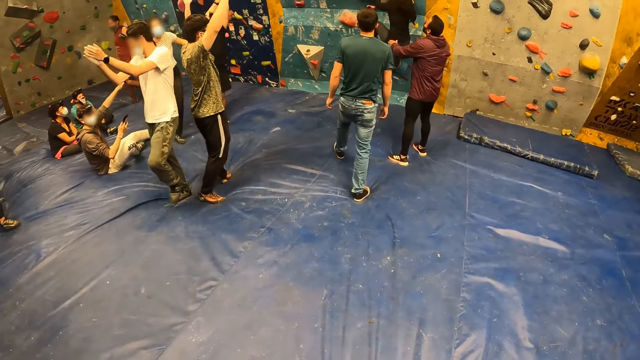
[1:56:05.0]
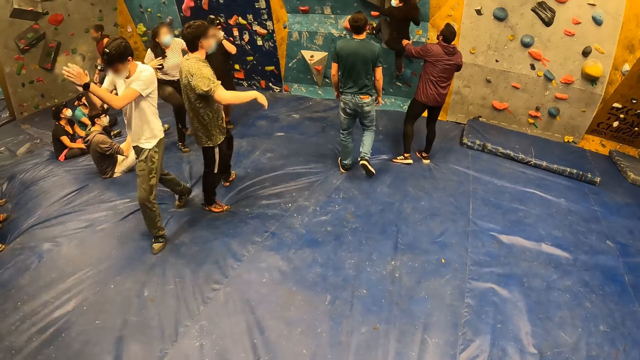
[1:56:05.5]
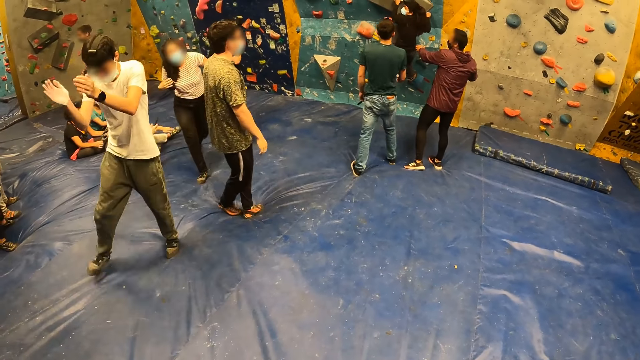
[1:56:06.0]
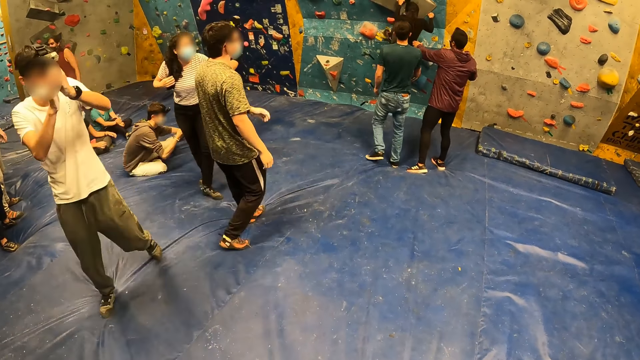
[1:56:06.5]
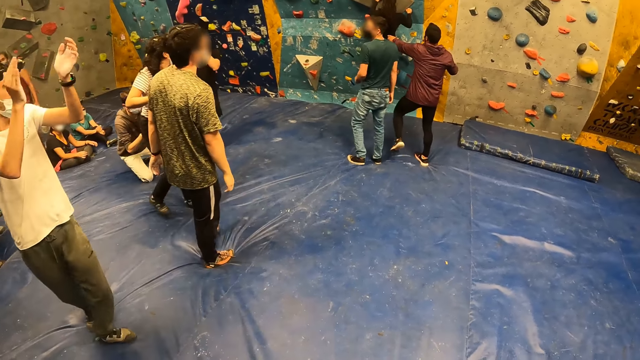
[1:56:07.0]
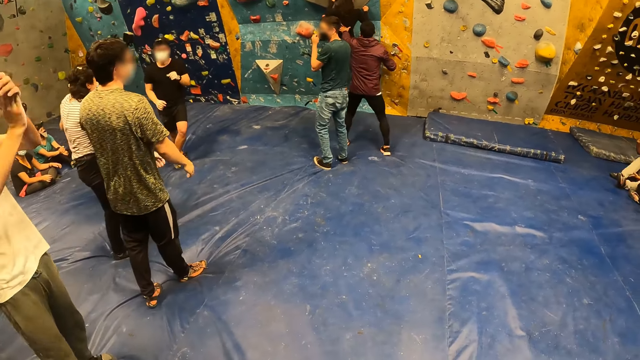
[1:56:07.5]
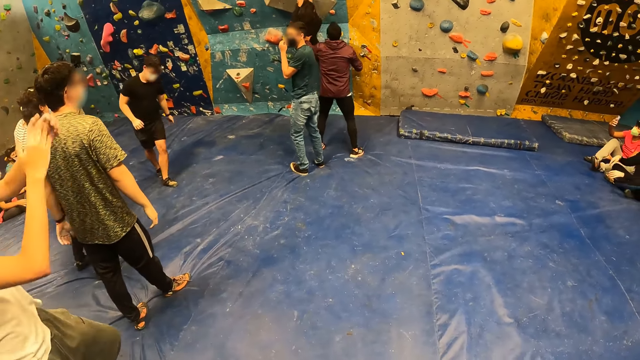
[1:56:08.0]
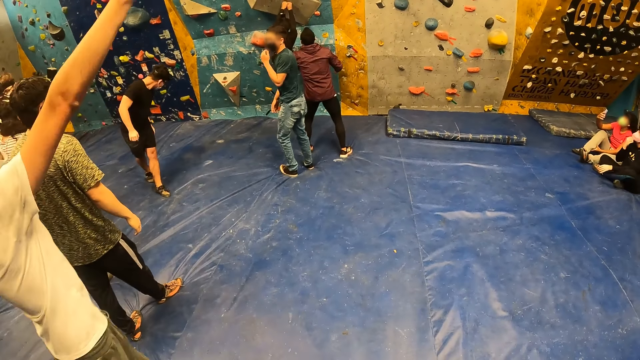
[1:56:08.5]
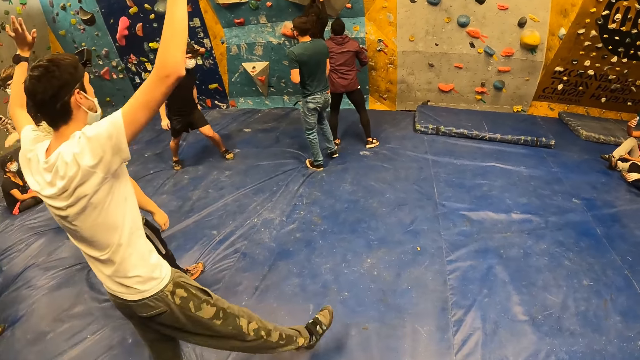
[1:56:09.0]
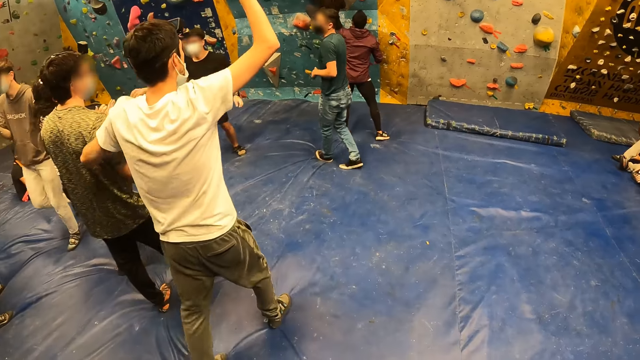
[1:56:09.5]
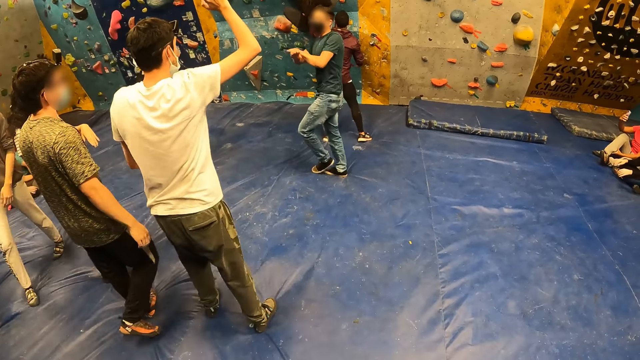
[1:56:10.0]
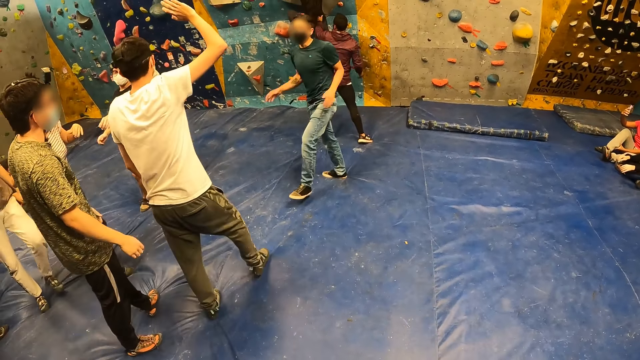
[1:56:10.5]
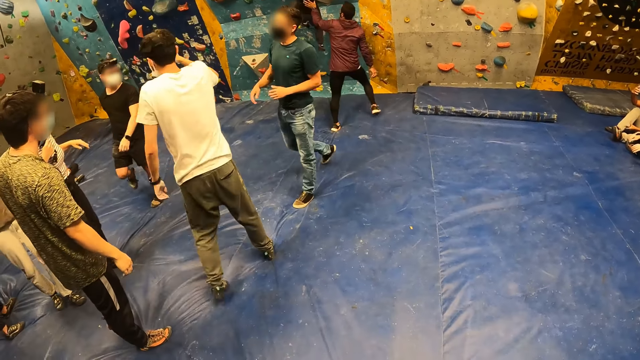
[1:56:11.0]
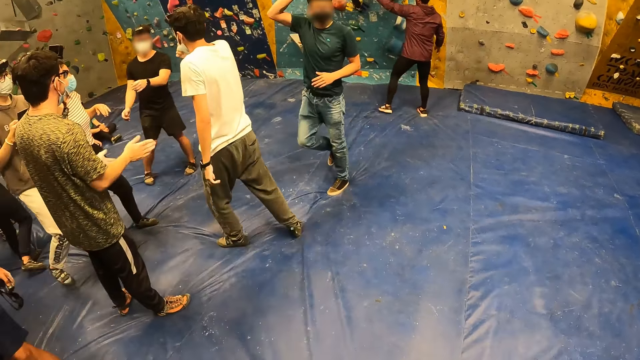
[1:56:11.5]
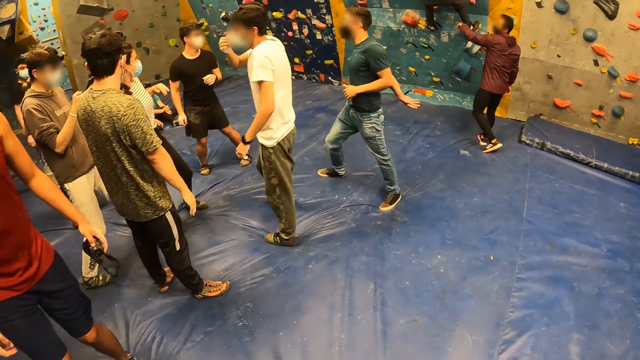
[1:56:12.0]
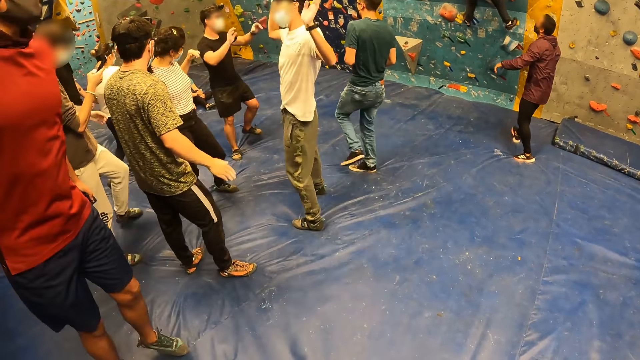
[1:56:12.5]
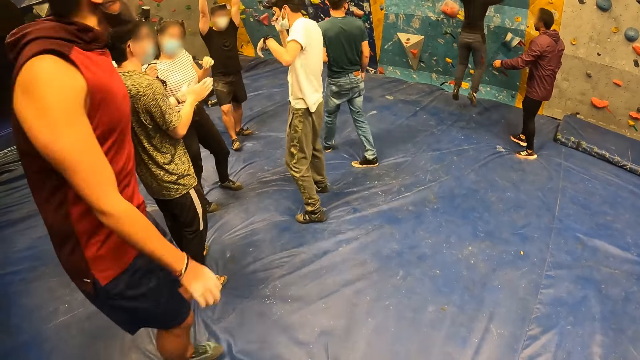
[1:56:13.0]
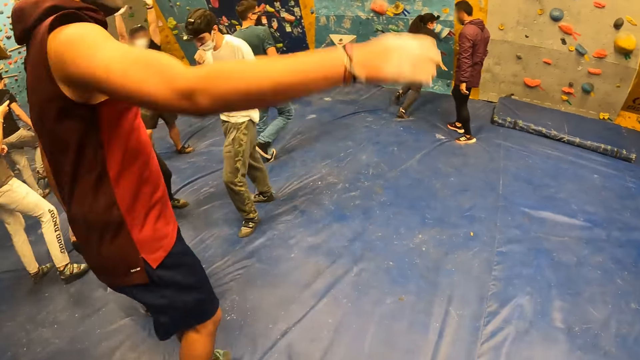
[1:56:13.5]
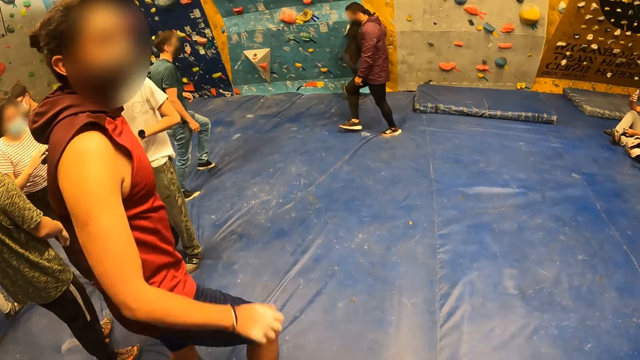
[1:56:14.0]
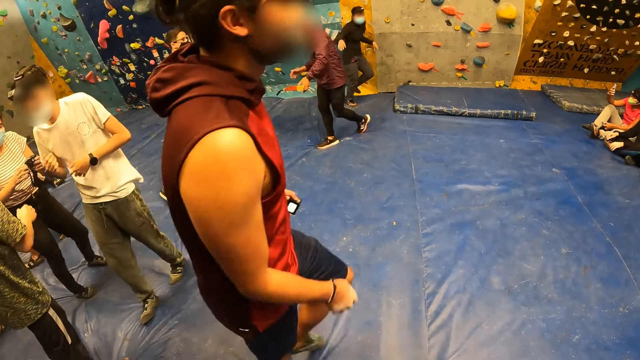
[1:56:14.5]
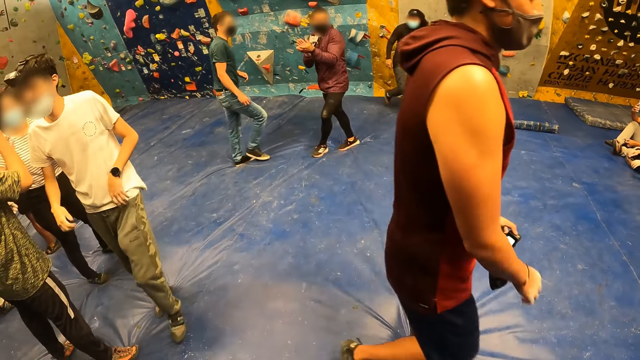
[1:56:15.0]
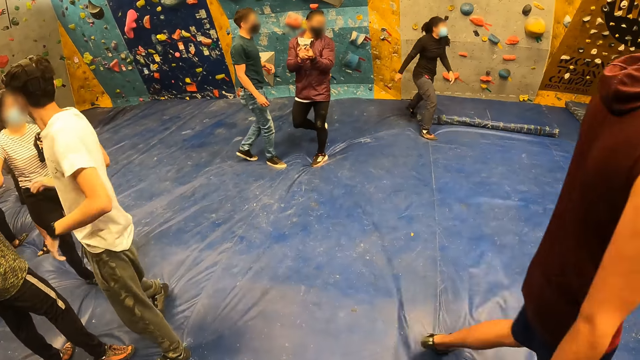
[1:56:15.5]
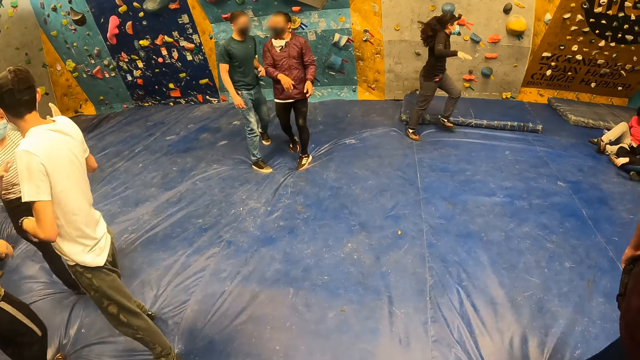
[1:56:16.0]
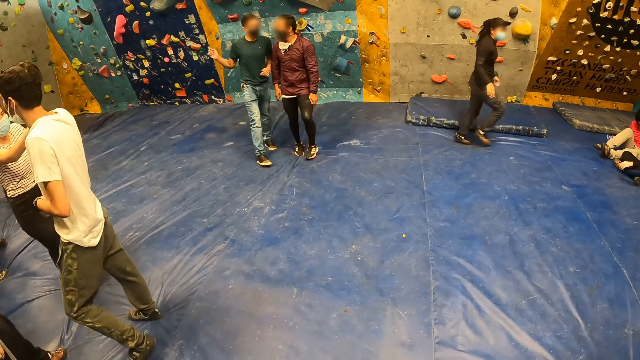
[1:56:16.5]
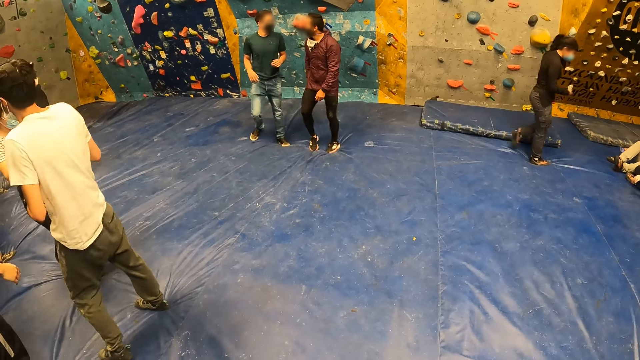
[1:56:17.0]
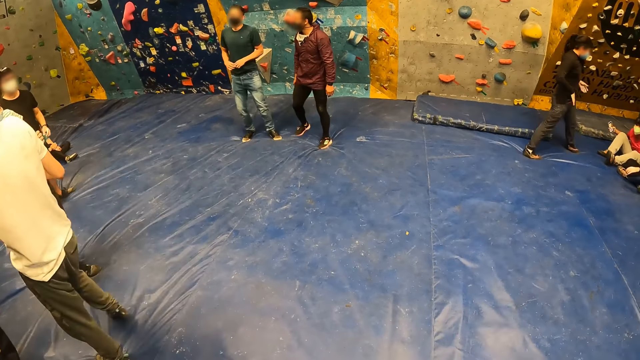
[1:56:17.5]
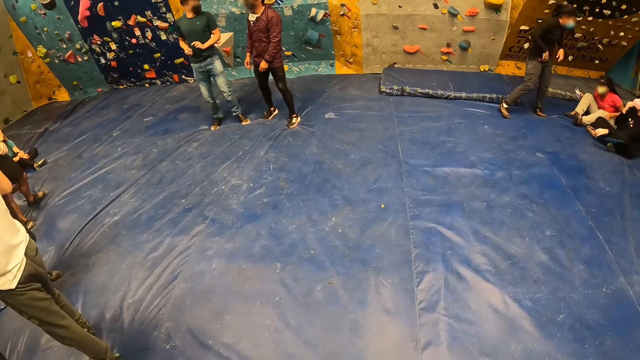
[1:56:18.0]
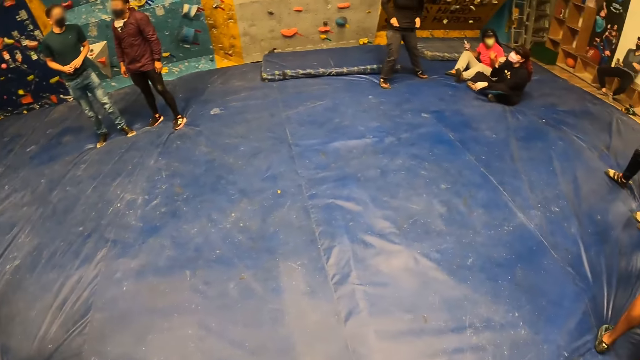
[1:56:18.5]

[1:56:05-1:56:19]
A man lifts a hand. Another man claps hands. A lady walks around. A third man moves around. The second man lifts hands. A fourth man walks around. Another lady jumps down. A fifth man jumps up. A sixth man claps hands. The fifth man walks away. The second lady walks away. The fourth man moves a hand.

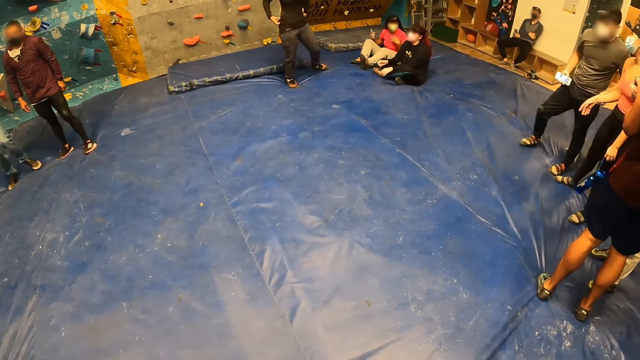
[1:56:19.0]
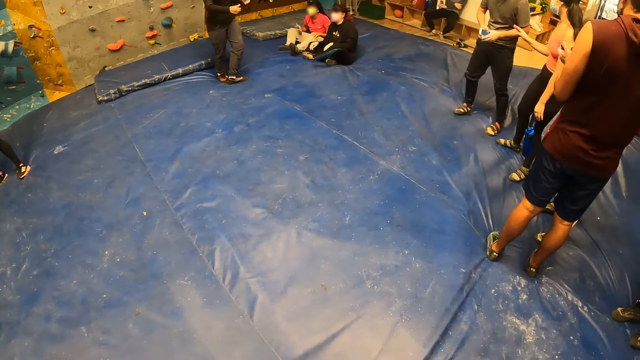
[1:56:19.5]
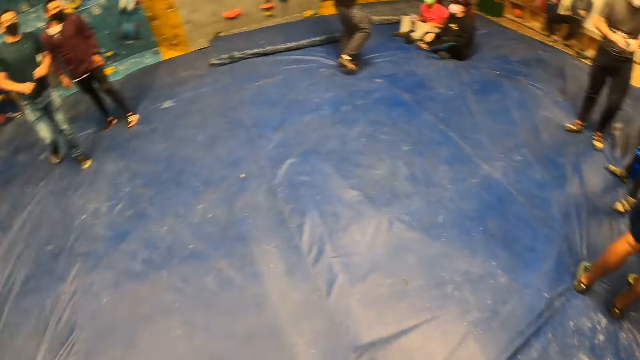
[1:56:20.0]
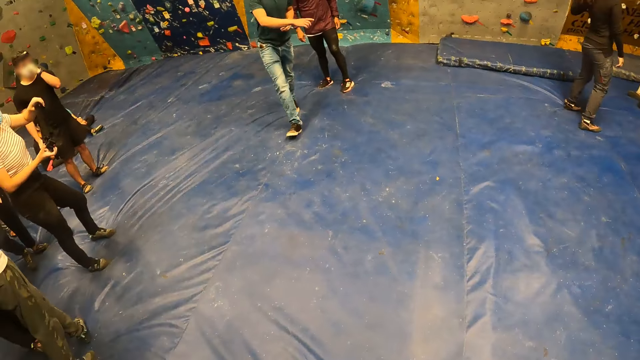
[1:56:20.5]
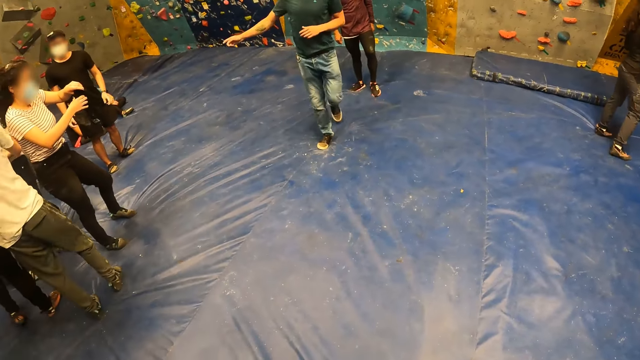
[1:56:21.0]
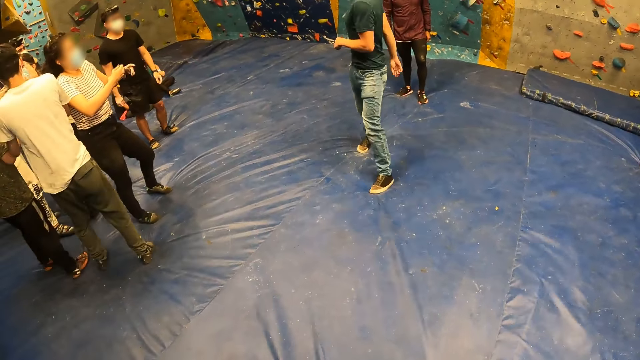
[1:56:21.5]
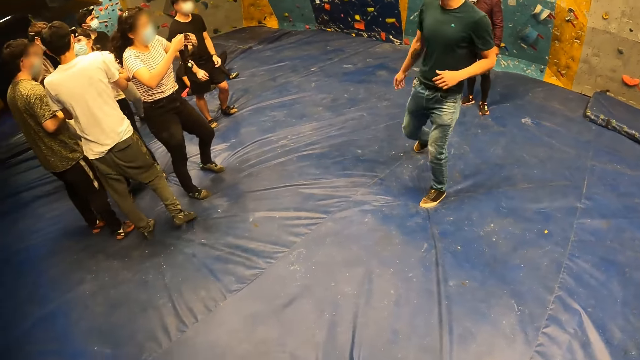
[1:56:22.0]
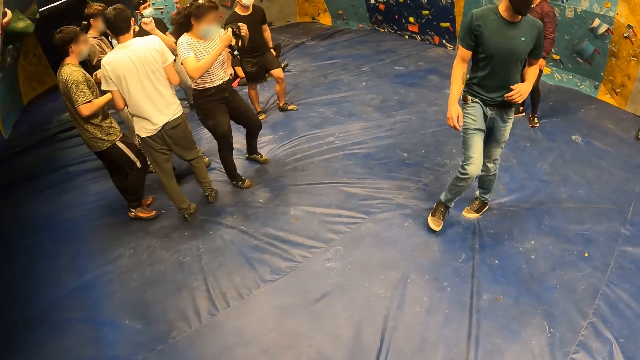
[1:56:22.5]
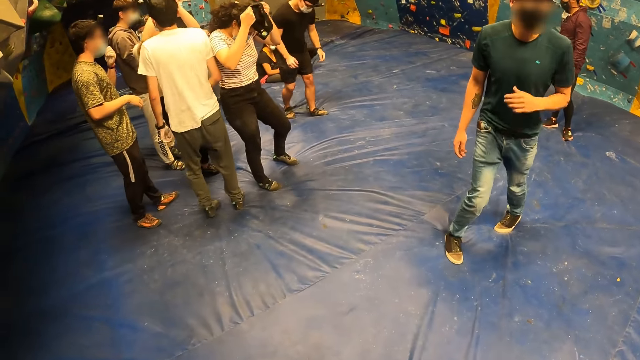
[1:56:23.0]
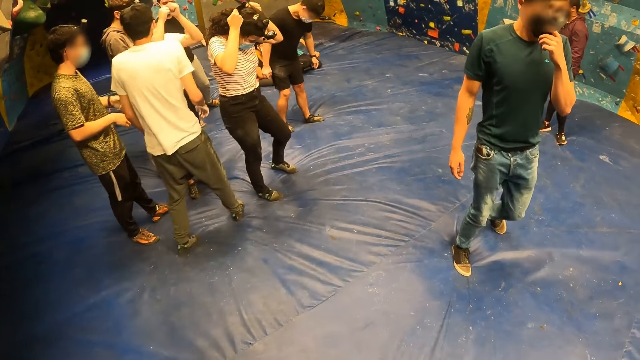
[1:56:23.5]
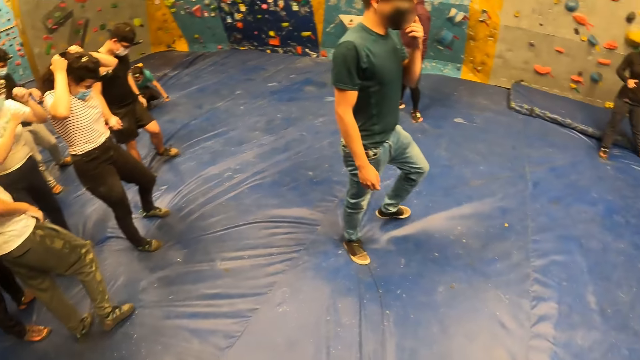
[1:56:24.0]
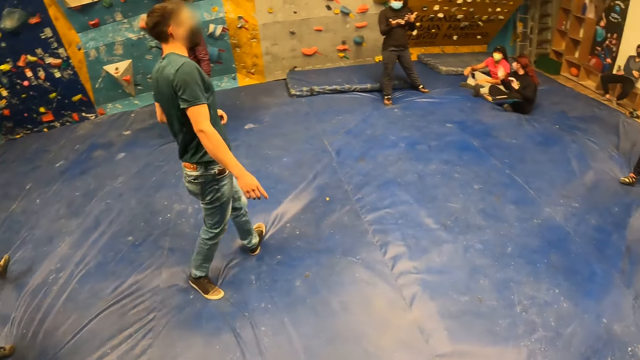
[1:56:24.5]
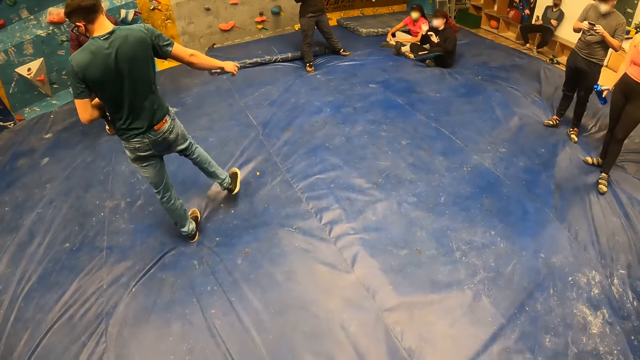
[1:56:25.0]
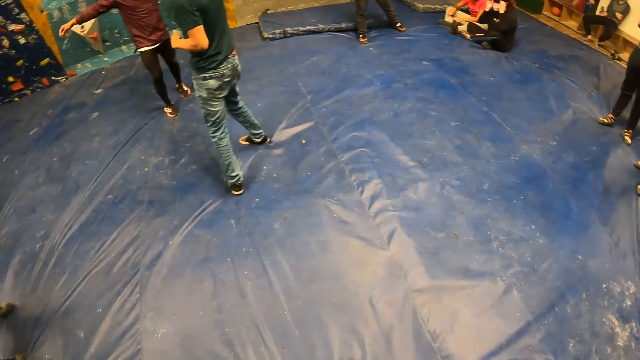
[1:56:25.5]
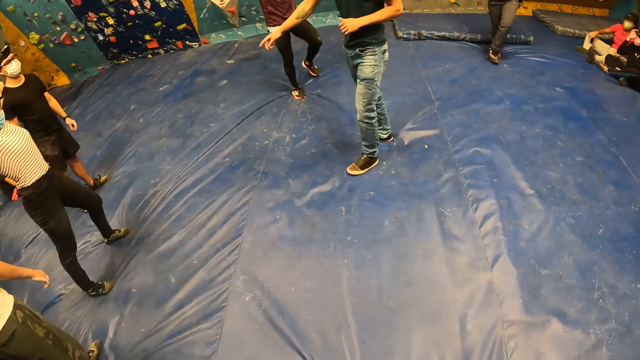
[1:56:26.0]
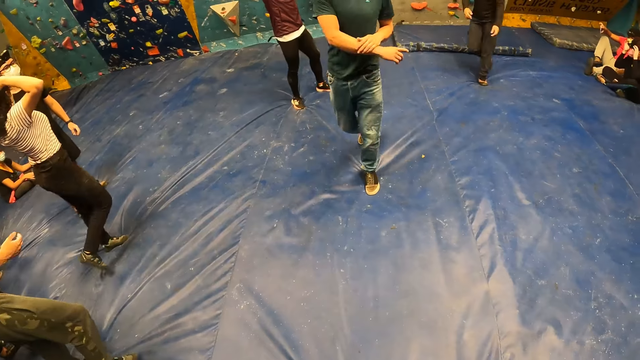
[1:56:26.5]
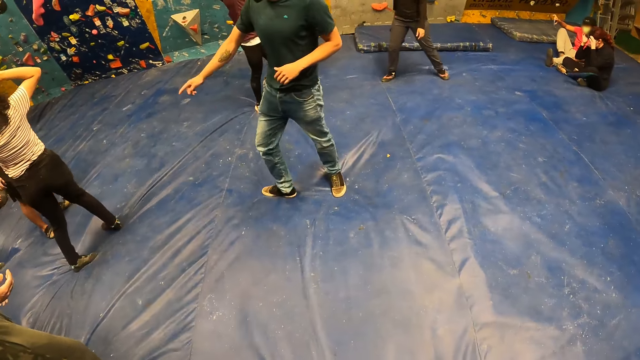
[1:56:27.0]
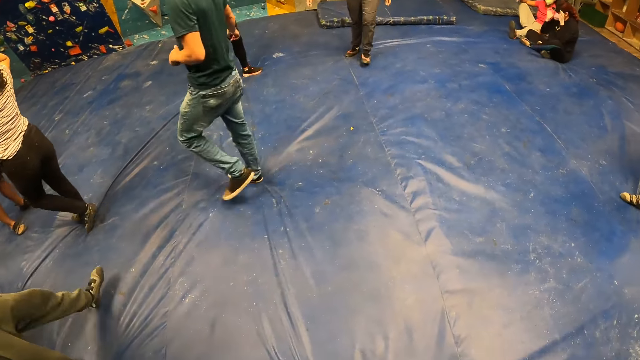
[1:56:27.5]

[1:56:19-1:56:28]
The camera wearer looks around. A man holds a phone. The camera wearer looks around. Another man moves around. A lady puts on a camera. The camera wearer looks around. The second man moves around.
